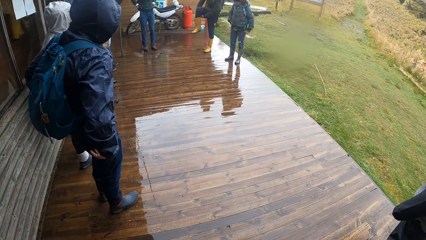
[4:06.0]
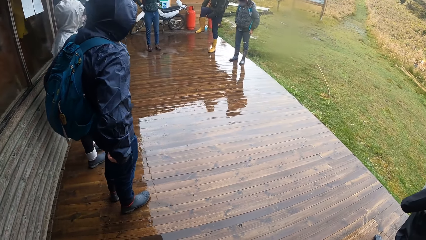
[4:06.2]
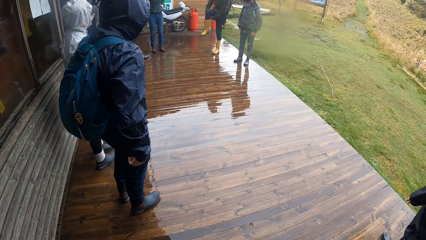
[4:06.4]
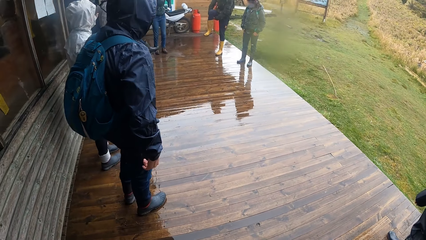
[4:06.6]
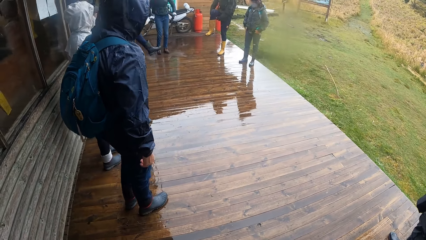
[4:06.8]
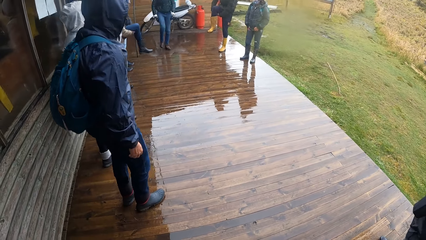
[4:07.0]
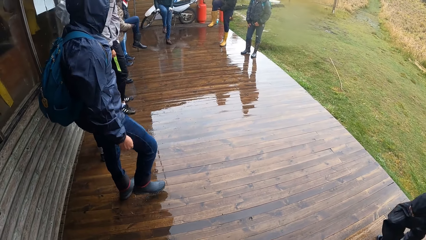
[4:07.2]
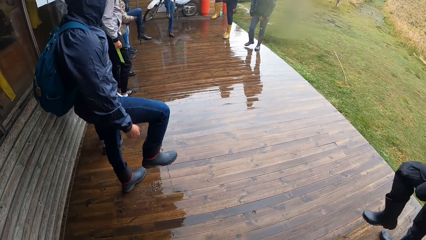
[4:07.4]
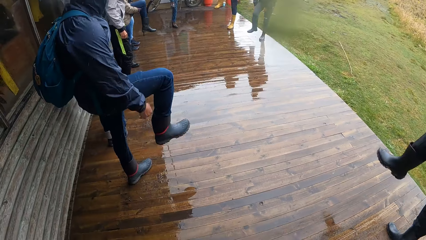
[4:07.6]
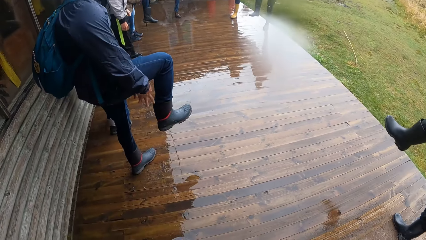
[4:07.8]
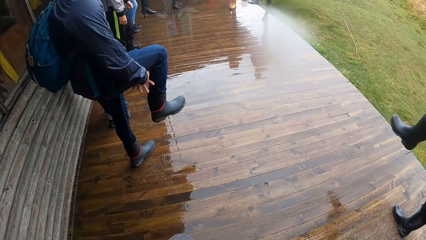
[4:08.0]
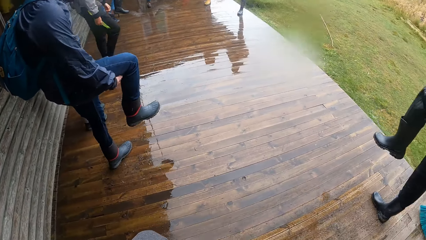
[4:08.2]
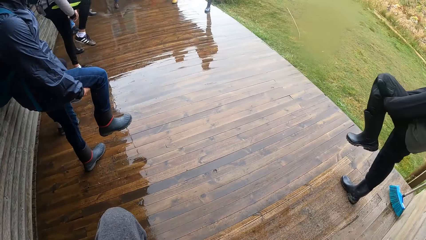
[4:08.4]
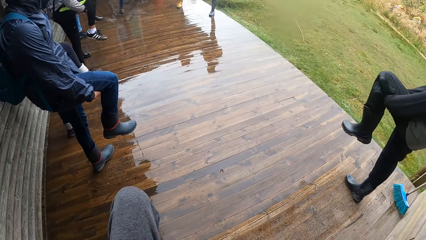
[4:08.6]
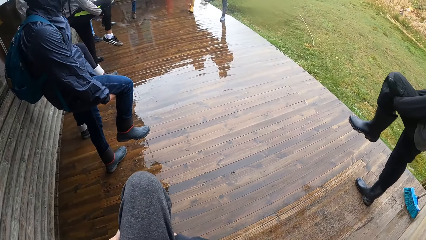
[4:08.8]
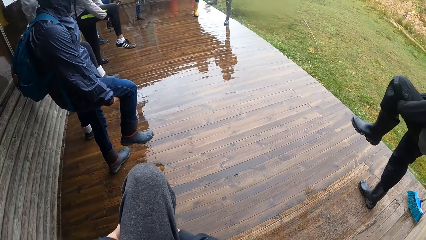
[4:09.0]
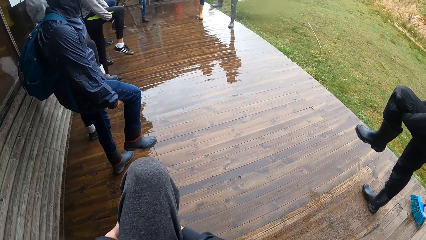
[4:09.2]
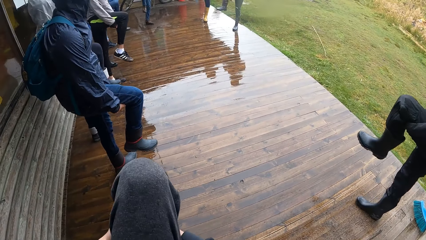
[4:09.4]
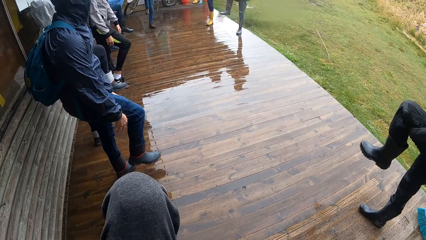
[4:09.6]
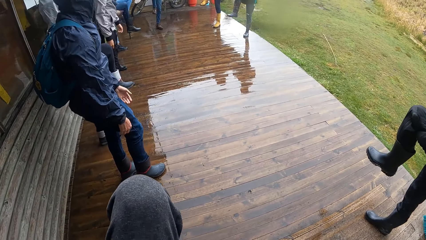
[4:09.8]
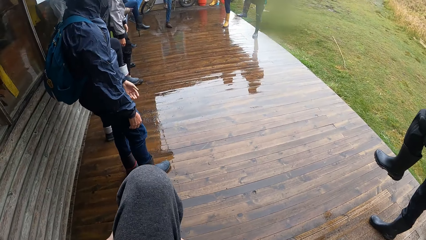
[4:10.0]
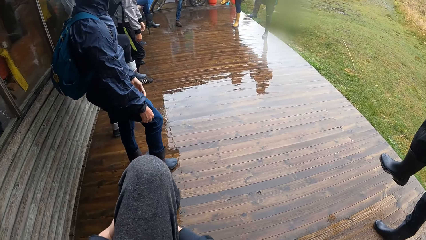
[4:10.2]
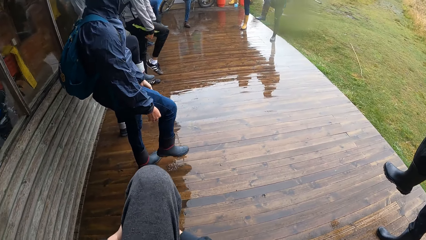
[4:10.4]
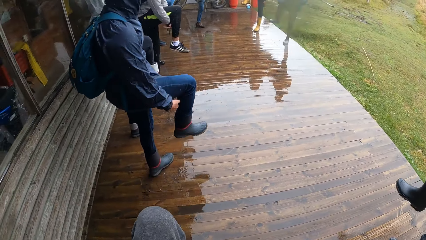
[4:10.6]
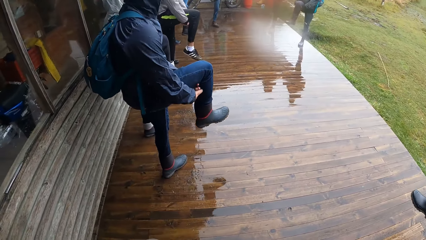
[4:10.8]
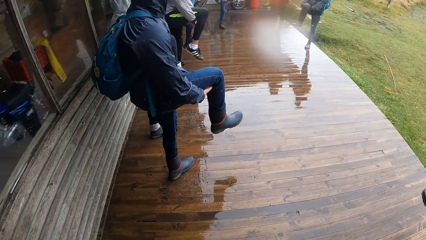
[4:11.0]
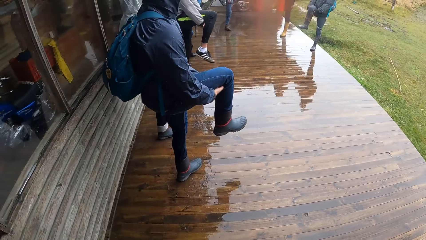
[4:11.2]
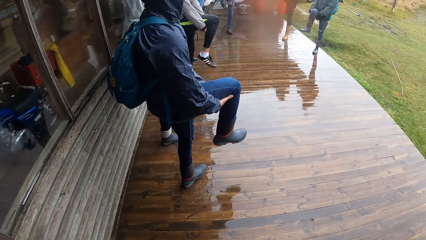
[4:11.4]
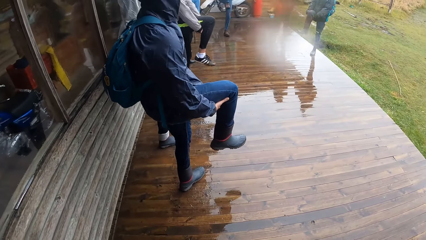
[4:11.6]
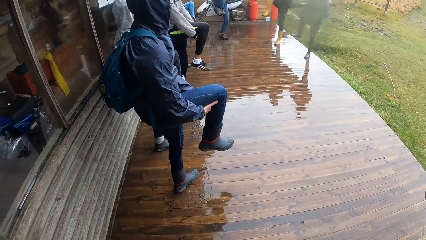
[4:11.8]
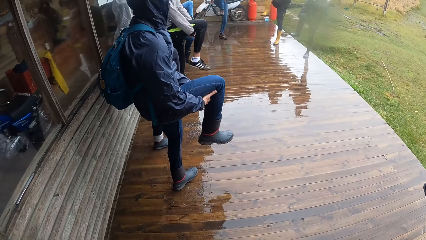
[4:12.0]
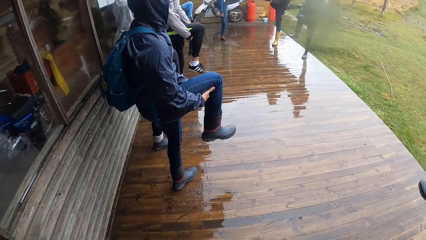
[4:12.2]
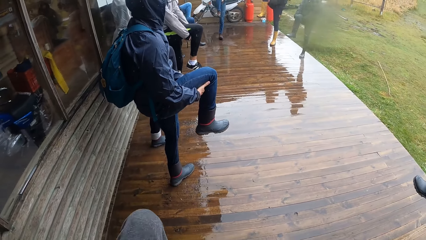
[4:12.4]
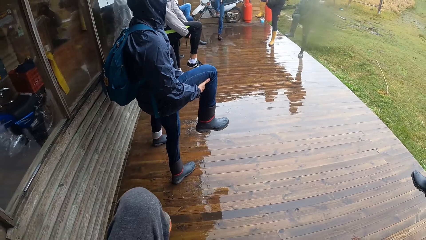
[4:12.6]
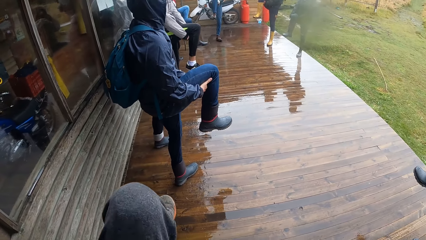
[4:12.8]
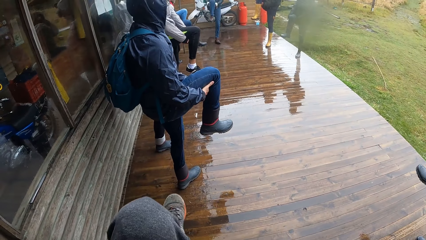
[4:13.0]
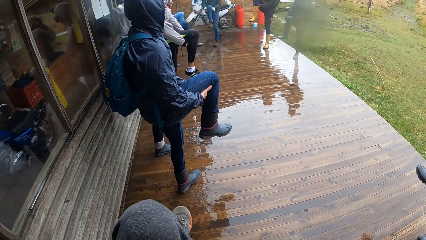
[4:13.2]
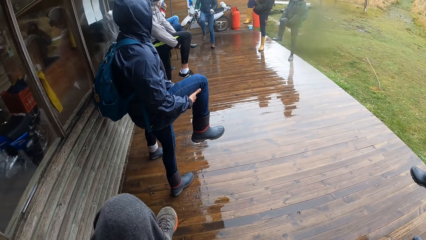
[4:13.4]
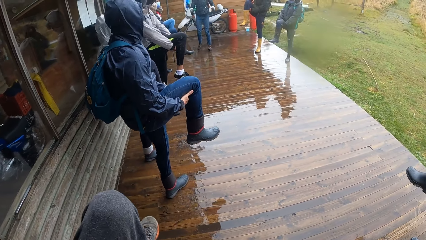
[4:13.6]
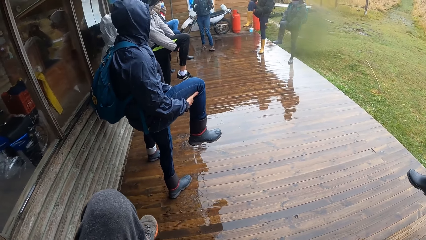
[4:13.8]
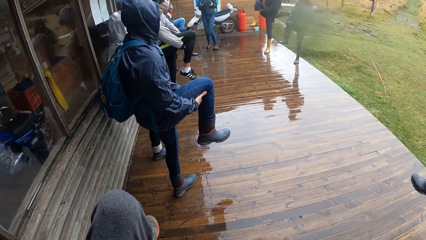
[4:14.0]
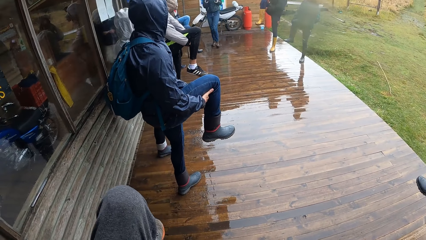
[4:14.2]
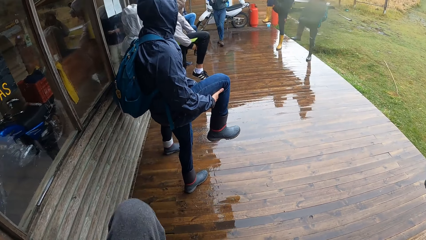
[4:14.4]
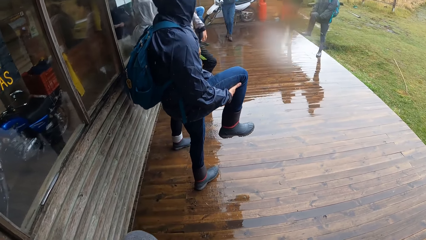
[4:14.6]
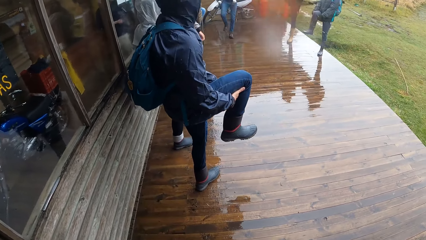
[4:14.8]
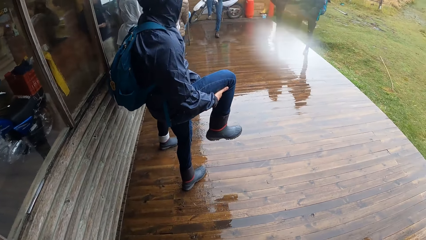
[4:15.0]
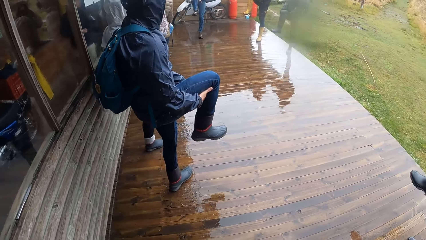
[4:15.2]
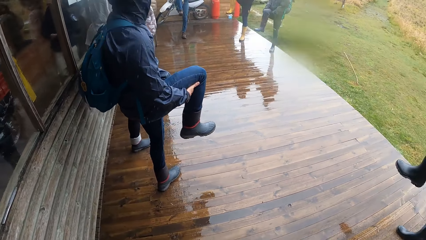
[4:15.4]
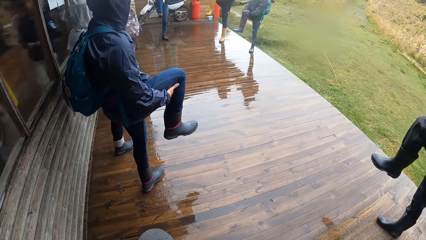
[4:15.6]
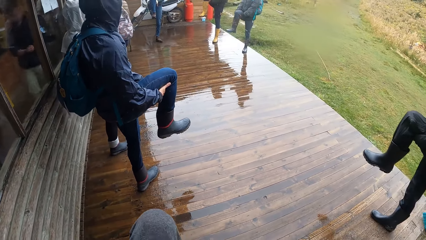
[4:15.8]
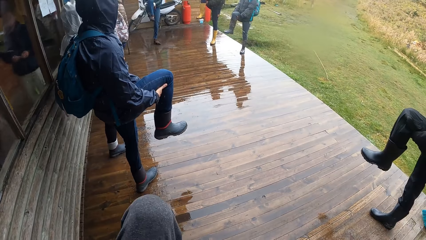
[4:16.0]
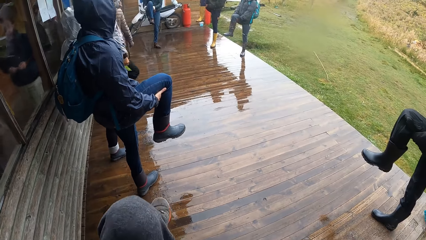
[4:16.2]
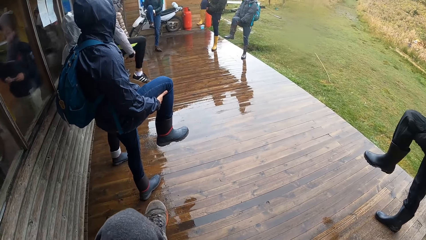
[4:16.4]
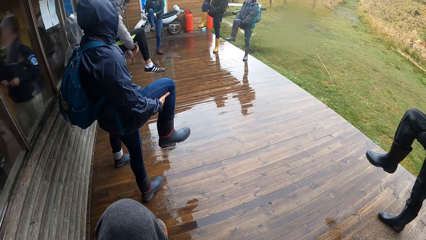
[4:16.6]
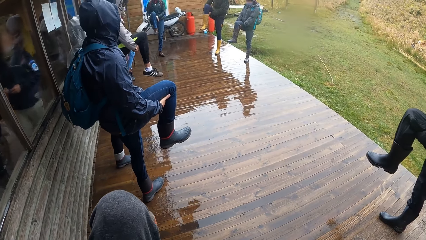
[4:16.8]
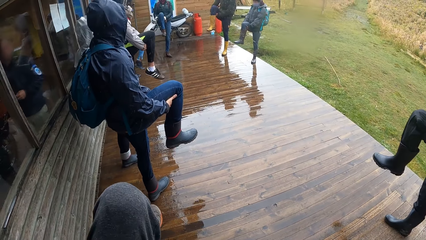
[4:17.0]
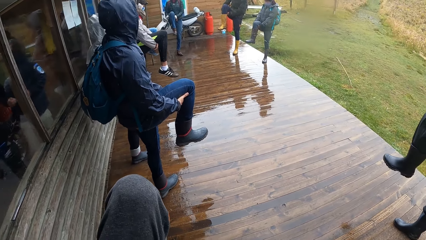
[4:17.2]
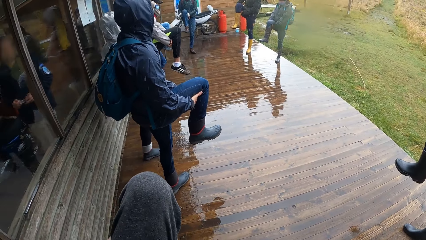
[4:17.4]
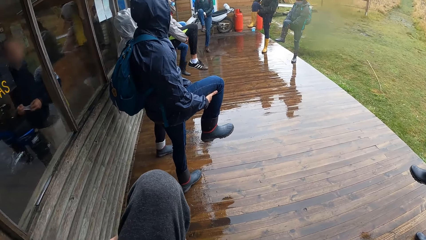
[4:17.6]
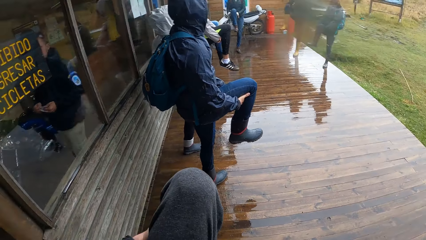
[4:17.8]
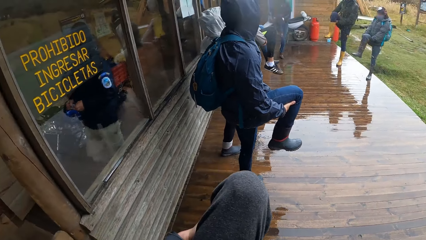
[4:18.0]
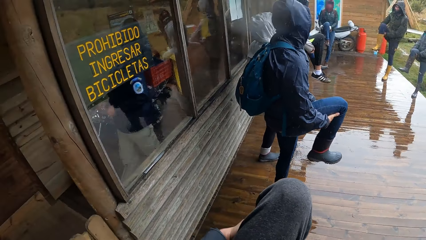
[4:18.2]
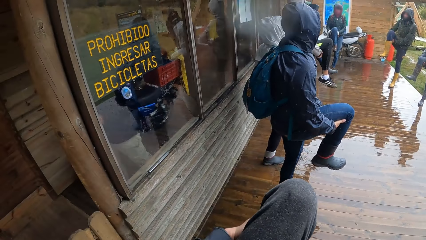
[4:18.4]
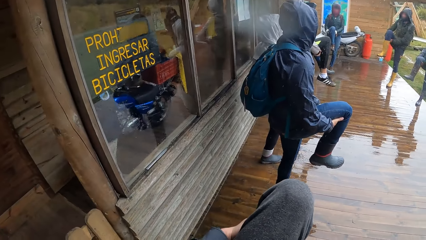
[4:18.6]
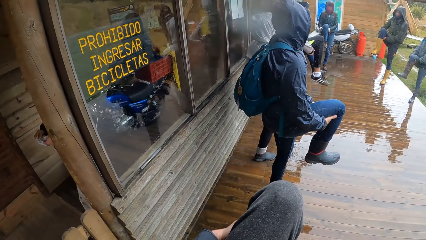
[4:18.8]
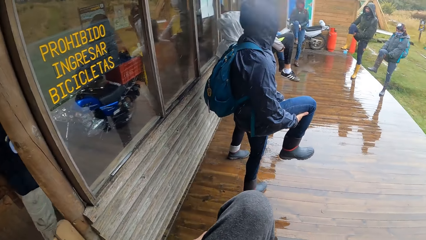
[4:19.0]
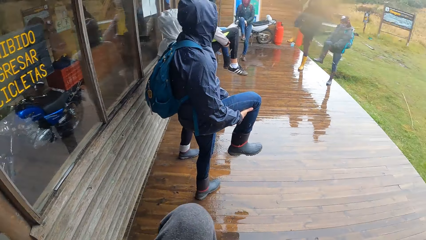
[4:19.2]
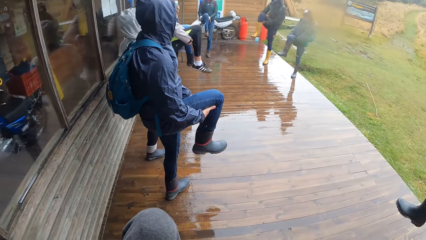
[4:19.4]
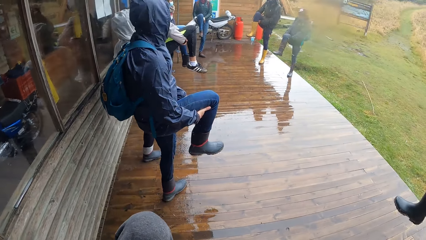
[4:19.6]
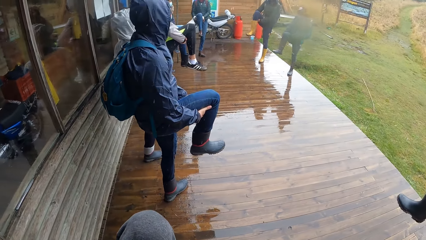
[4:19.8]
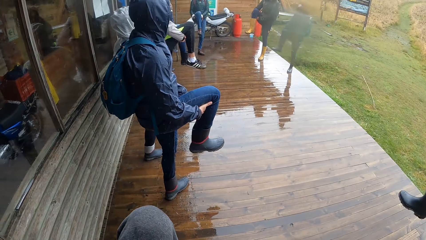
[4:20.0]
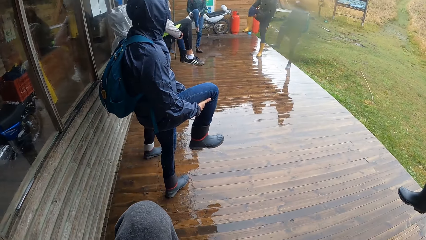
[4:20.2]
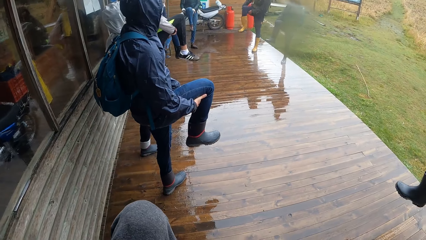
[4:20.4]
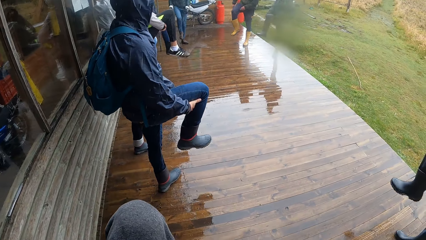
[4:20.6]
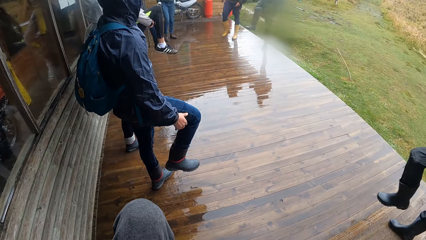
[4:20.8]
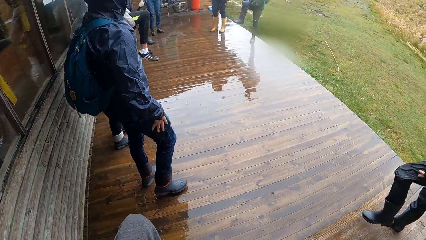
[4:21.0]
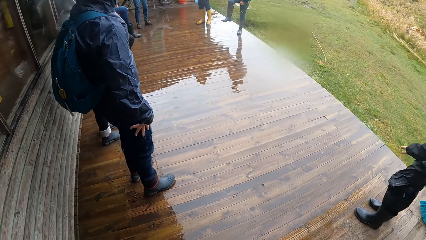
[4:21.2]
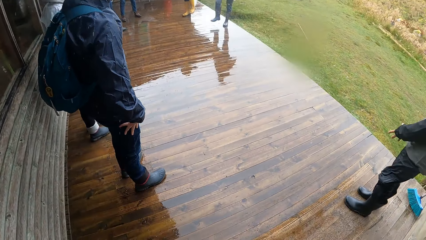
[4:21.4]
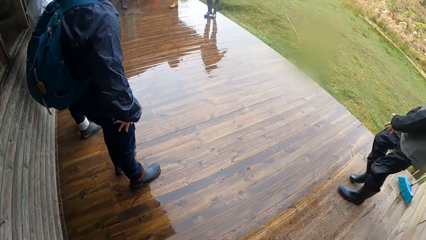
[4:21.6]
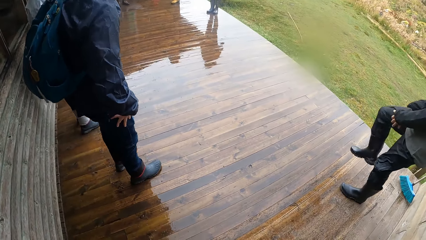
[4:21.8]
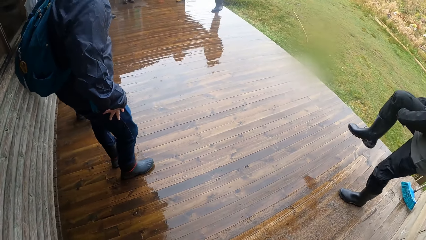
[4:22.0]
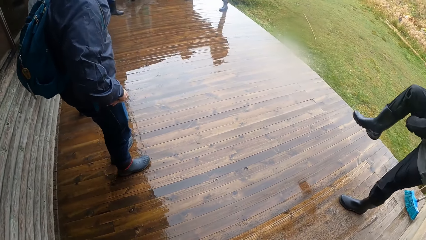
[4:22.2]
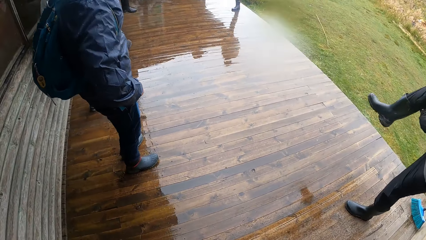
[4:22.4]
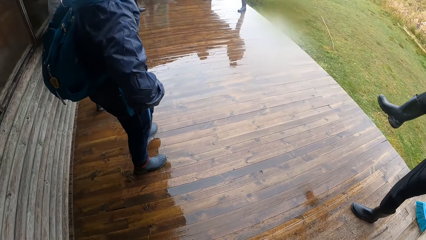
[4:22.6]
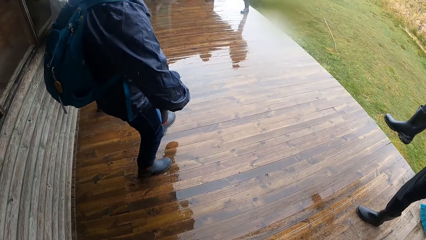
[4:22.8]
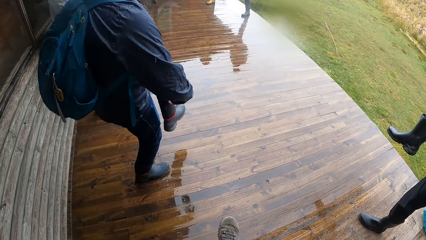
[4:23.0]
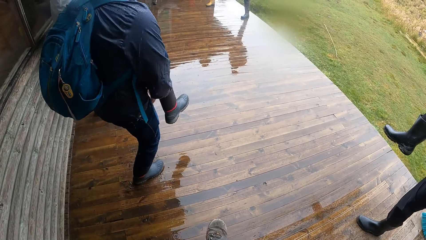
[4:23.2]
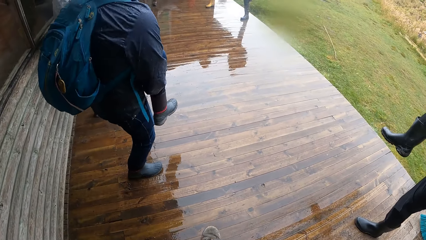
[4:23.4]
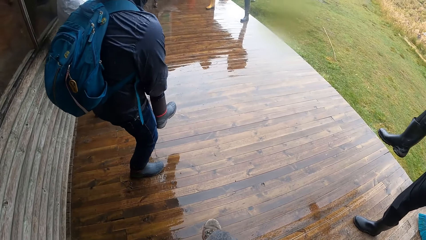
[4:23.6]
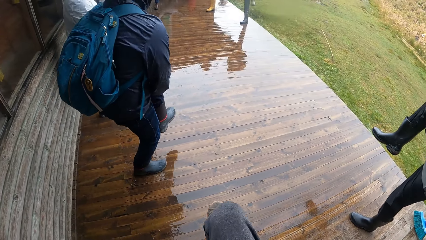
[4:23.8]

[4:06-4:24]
The camera wearer lifts his leg. He puts down his leg. He lifts his leg. He puts down his leg. He lifts his leg. He puts down his leg.
